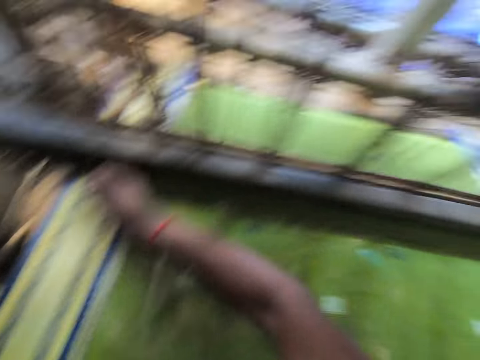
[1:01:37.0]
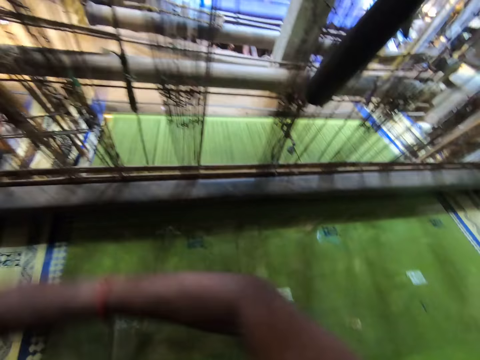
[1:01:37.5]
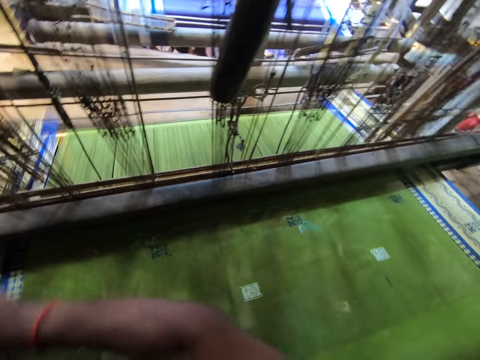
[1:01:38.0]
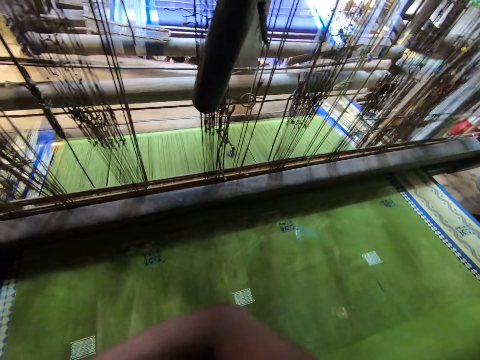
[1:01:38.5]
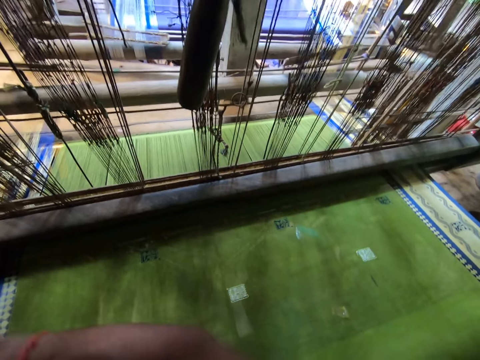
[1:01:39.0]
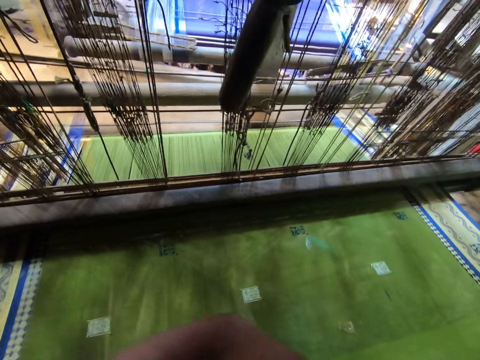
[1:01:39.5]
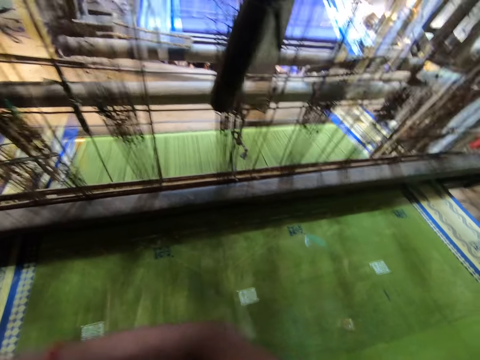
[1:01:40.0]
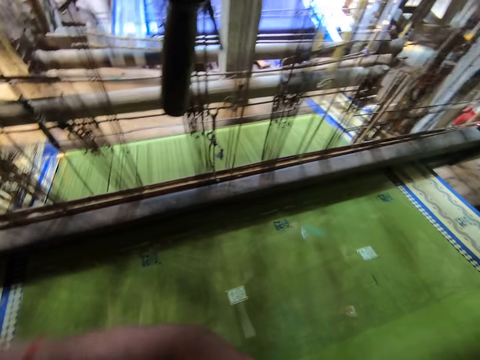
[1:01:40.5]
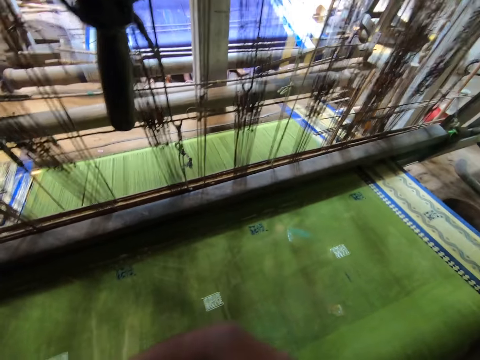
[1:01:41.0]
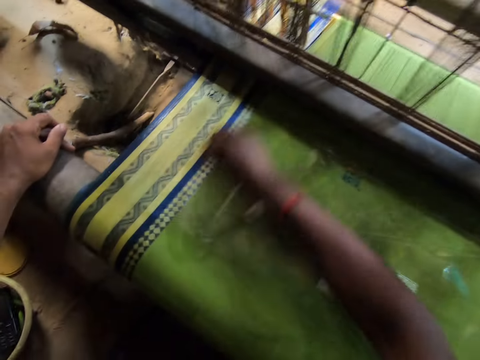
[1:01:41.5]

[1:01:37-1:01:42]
The camera wearer wipes the fabric.

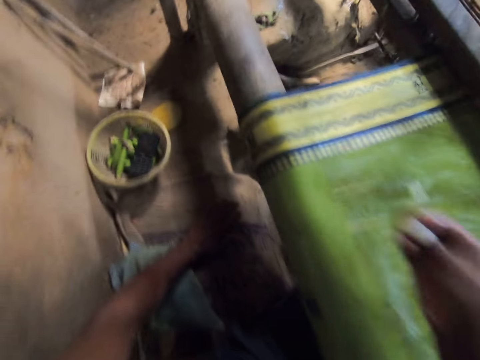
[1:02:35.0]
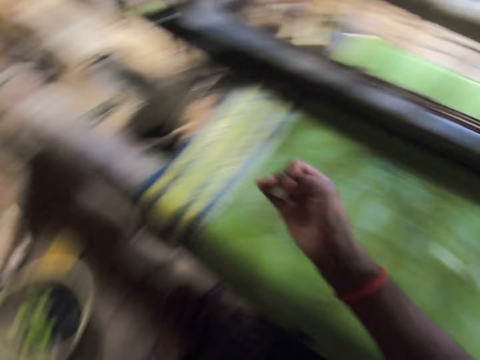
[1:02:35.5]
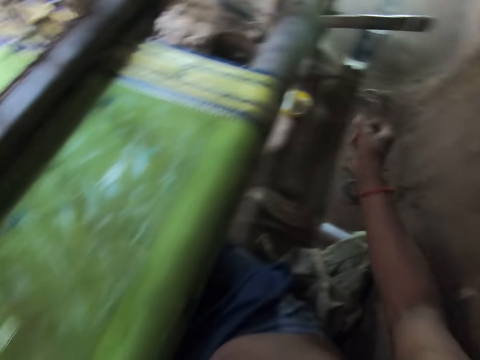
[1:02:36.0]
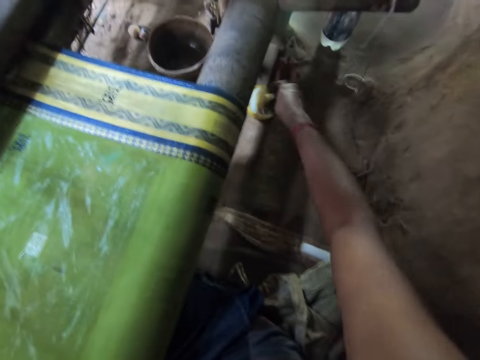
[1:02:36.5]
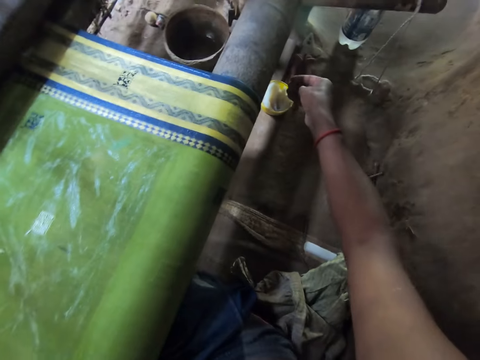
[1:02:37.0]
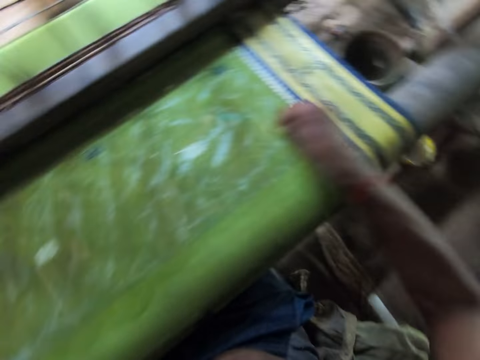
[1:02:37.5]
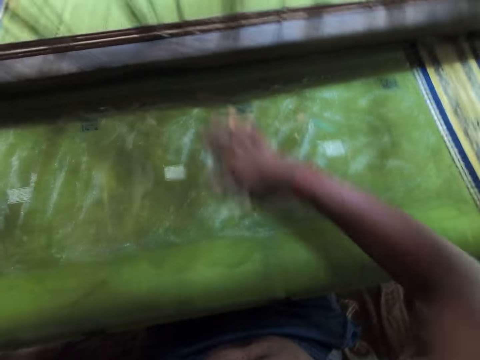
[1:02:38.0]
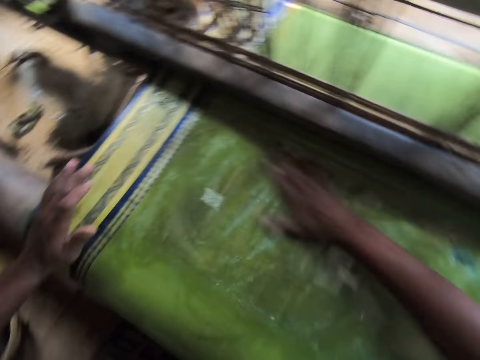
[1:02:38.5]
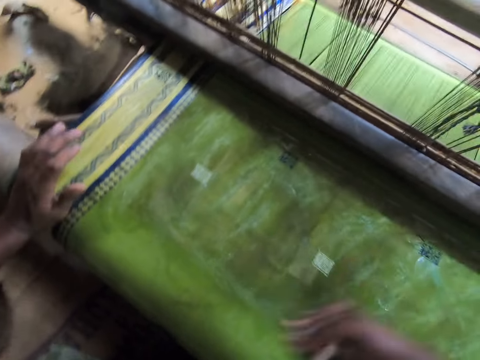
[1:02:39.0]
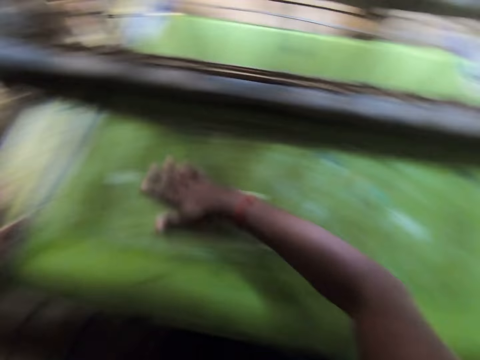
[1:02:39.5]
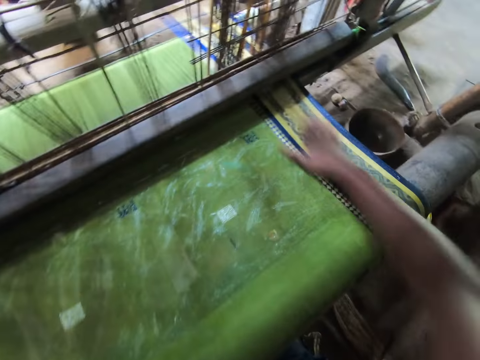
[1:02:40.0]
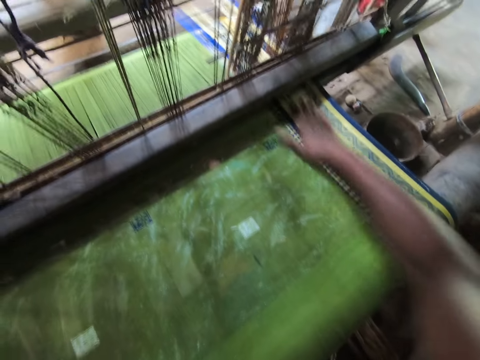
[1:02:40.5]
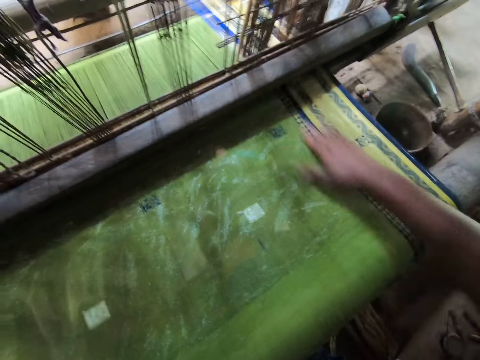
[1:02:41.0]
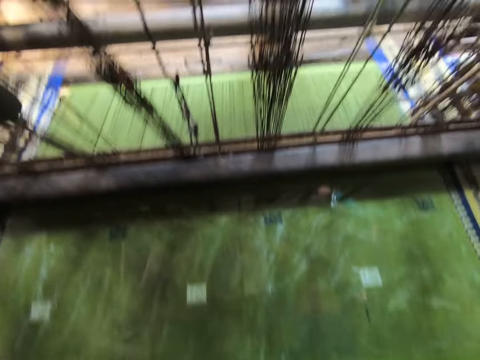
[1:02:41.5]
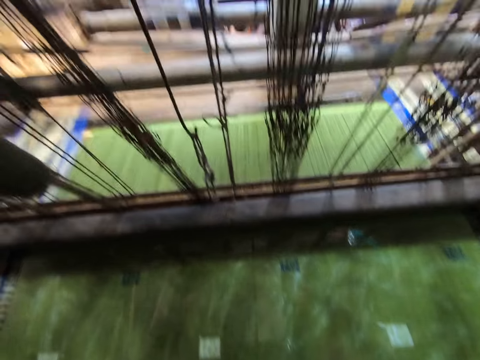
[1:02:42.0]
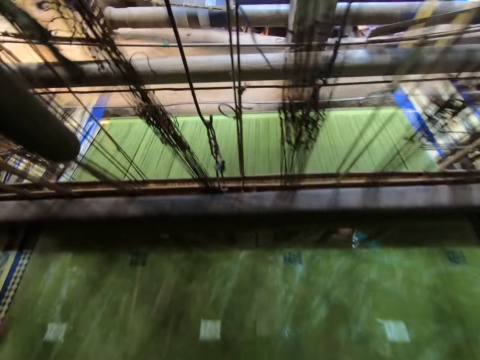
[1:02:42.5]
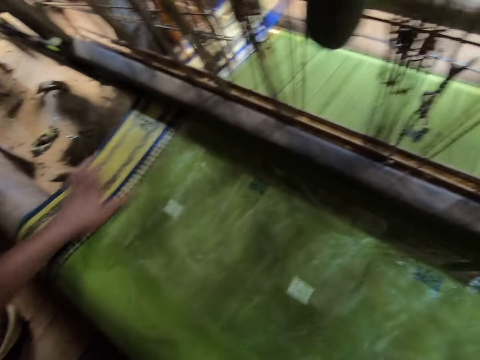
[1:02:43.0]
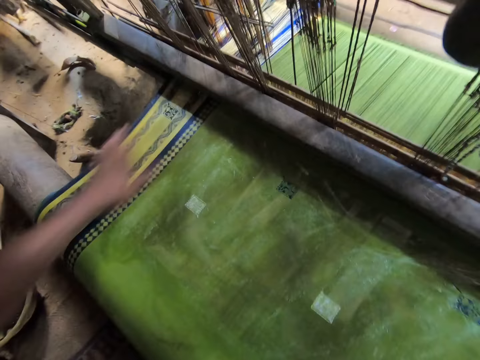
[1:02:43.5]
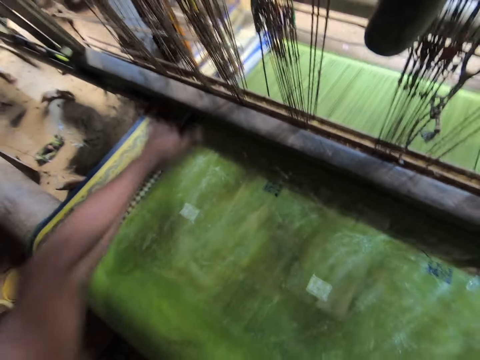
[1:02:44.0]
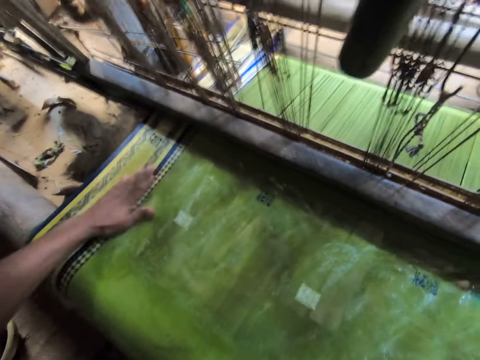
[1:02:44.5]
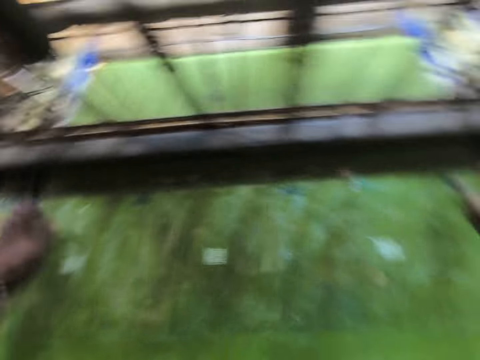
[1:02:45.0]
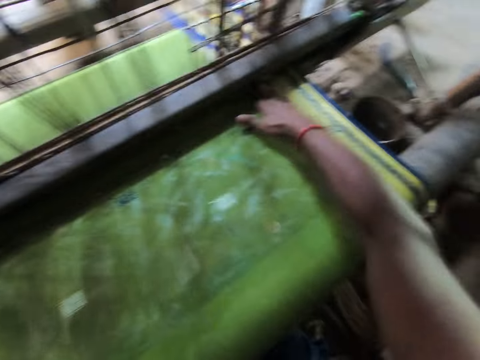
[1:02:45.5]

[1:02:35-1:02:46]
The camera wearer throws the remaining shea butter into the plastic on the ground with his right hand. He pours something. He rubs the shea butter on the piece of fabric with his right hand. He wipes the fabric with his hands. He rubs the shea butter on the piece of fabric with his hands.

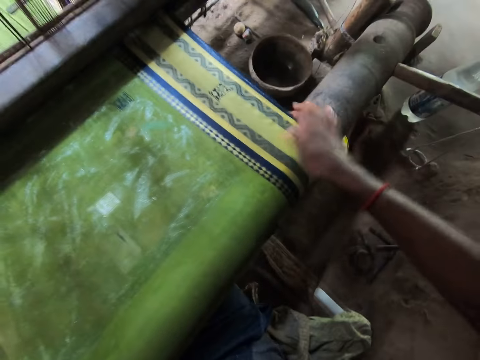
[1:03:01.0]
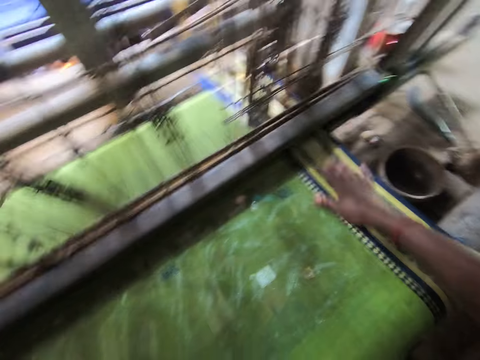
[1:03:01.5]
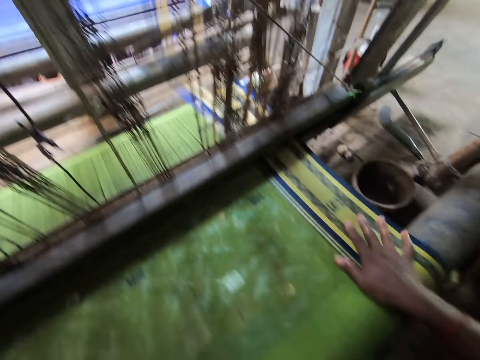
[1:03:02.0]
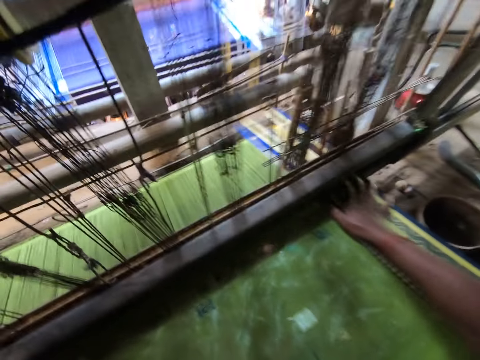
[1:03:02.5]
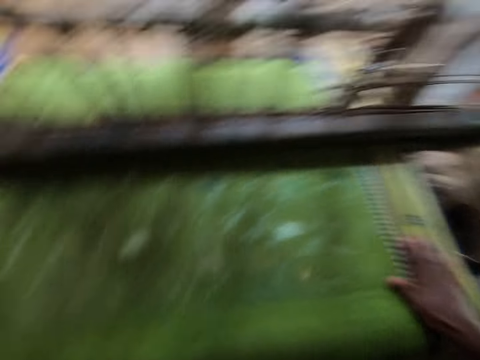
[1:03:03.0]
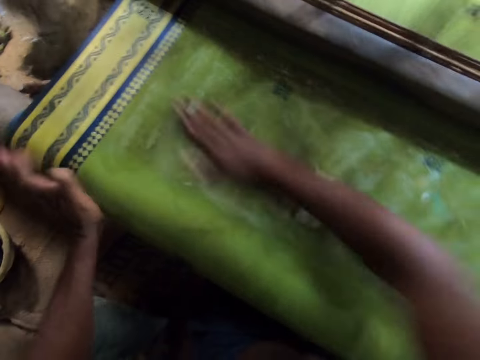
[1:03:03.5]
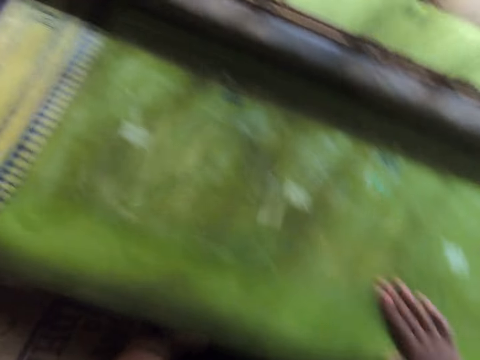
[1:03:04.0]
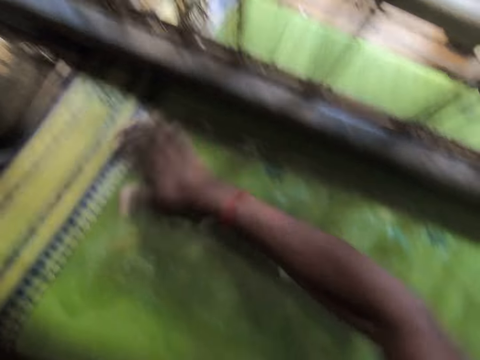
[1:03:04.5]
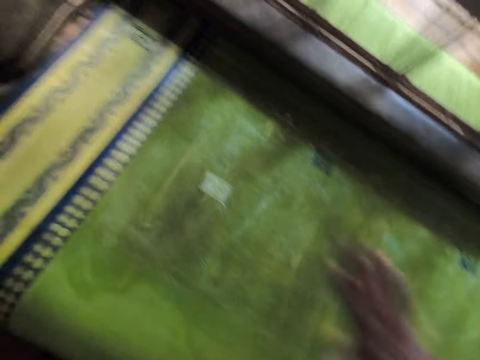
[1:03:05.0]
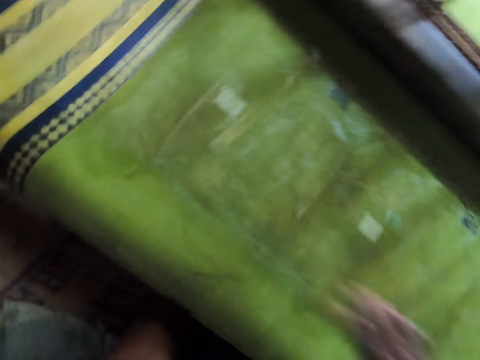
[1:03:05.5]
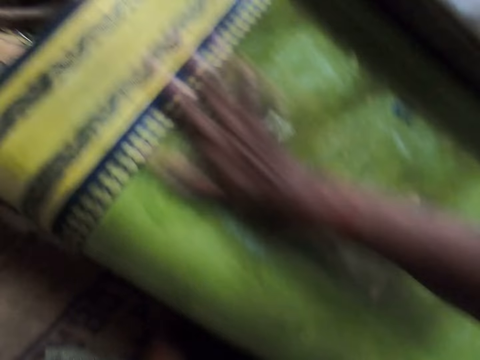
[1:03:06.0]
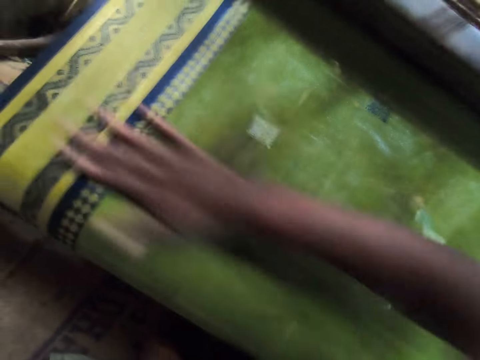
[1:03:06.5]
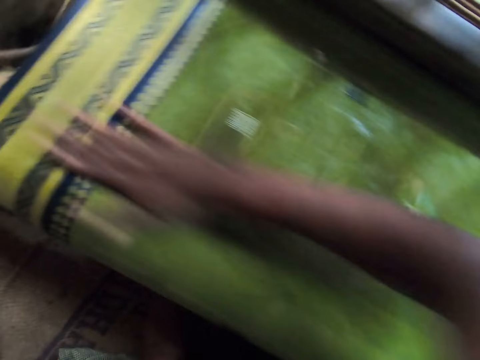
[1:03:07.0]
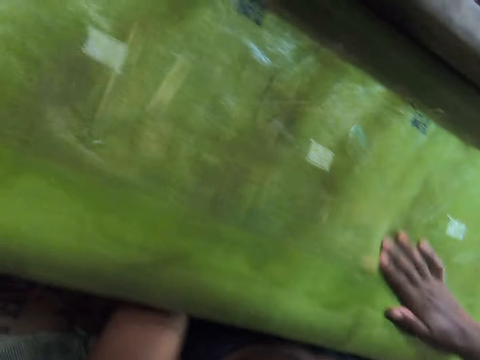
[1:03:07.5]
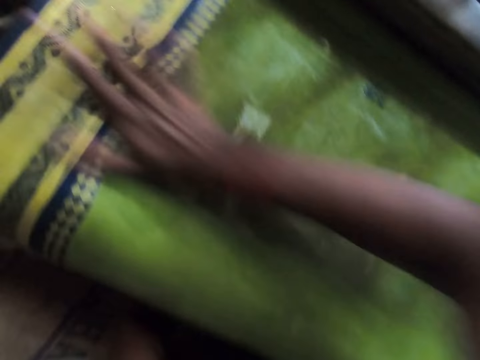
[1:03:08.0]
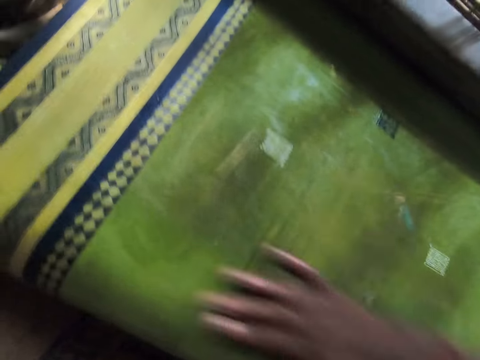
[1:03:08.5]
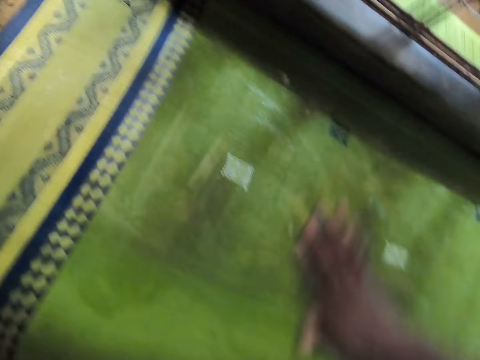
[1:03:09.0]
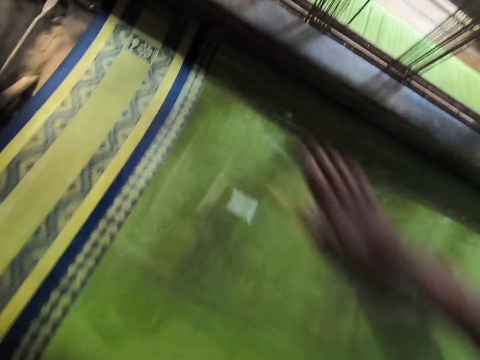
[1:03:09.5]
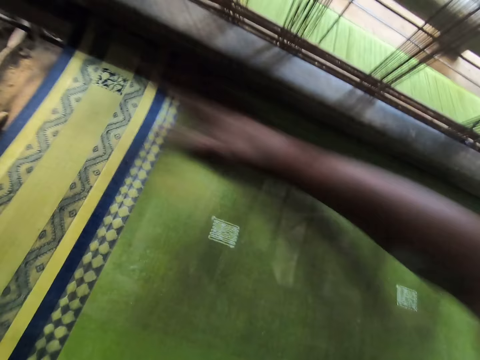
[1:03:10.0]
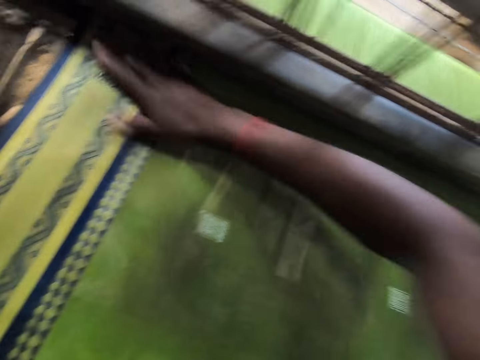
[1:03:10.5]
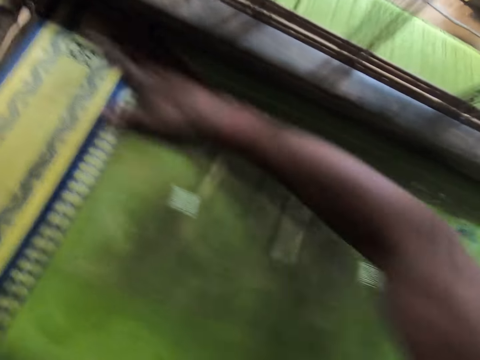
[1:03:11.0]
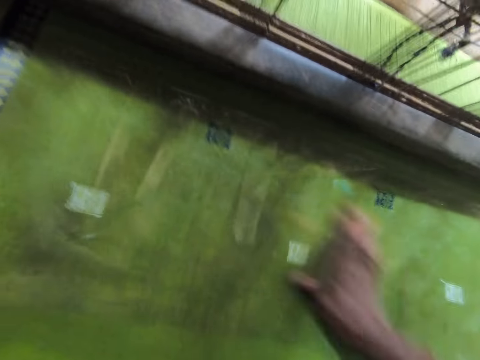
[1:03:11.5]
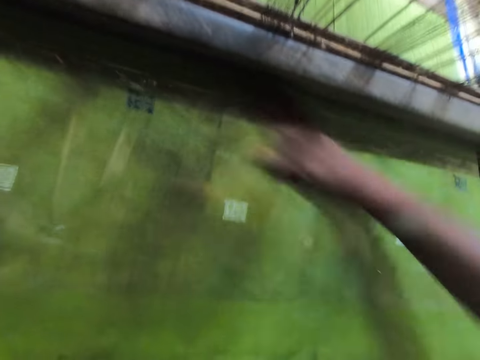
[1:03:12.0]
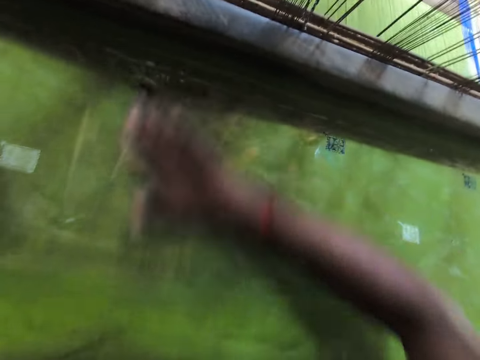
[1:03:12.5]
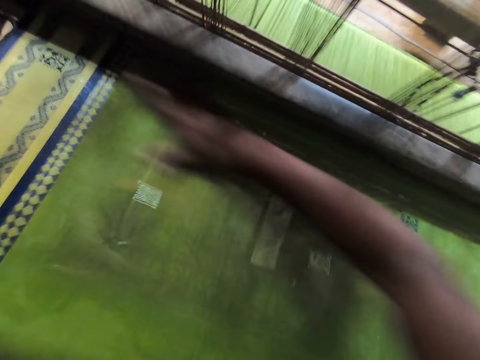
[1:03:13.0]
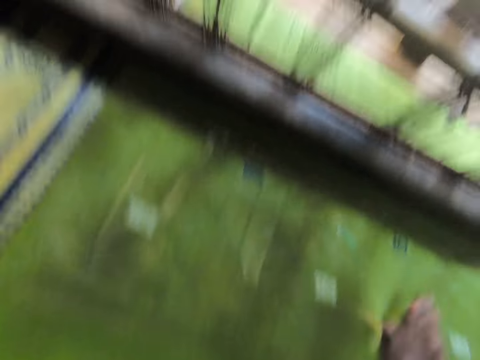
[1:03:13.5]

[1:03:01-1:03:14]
The camera wearer rubs the shea butter on the piece of fabric with his right hand.
